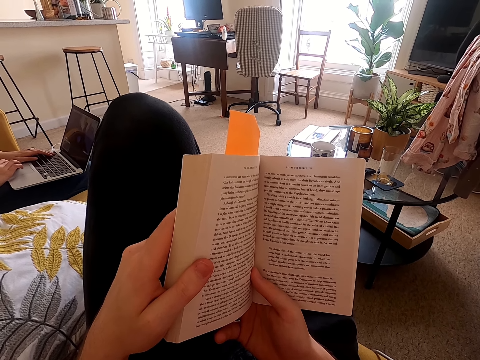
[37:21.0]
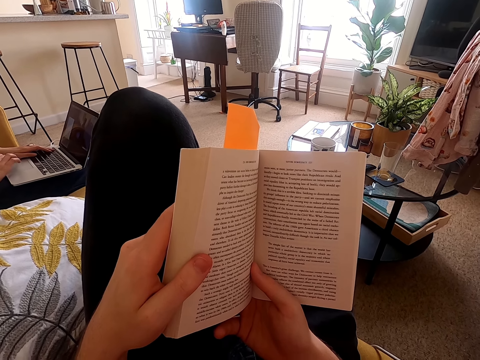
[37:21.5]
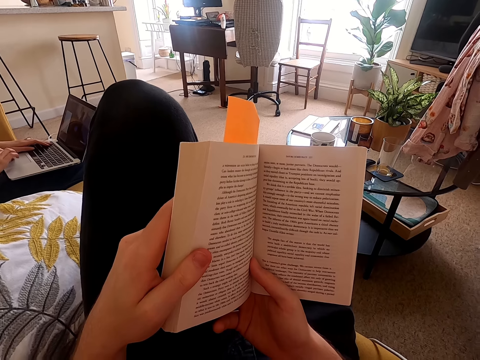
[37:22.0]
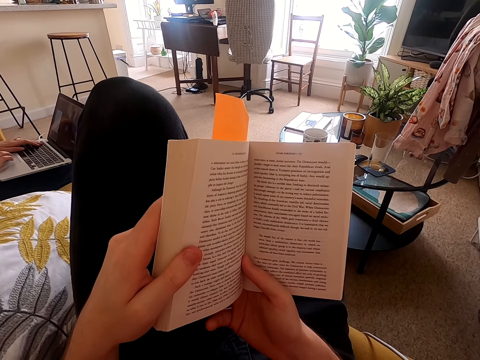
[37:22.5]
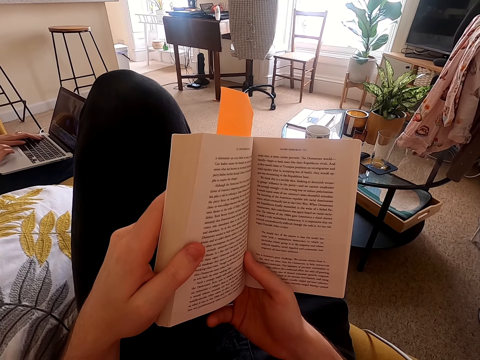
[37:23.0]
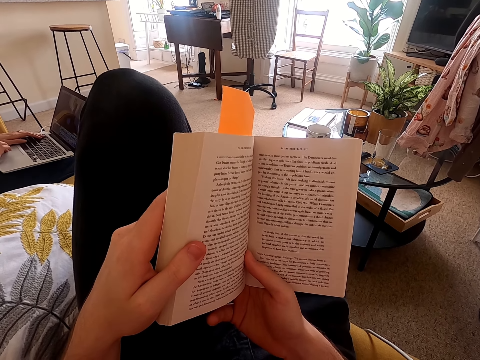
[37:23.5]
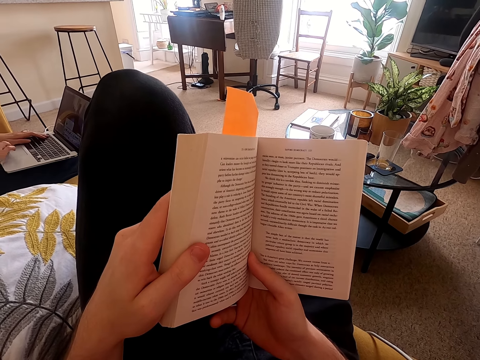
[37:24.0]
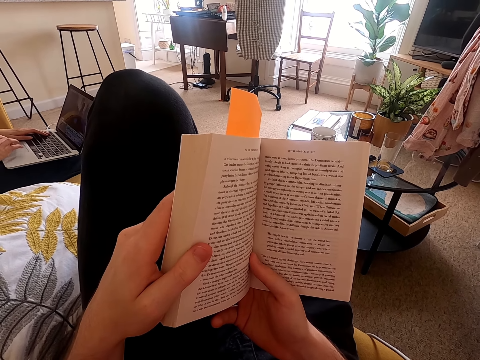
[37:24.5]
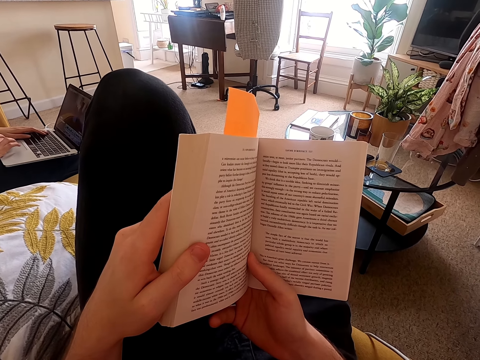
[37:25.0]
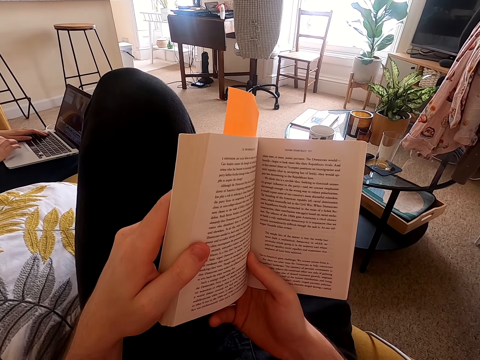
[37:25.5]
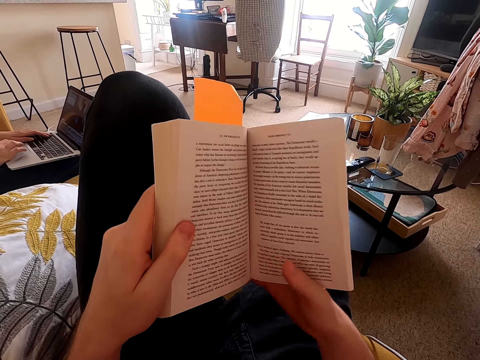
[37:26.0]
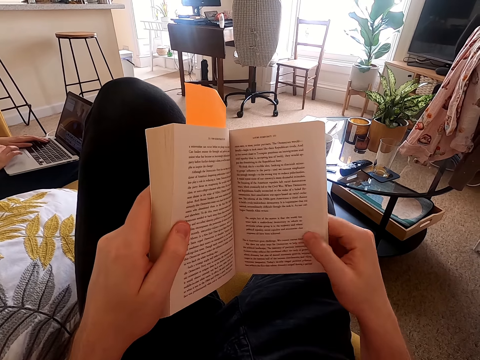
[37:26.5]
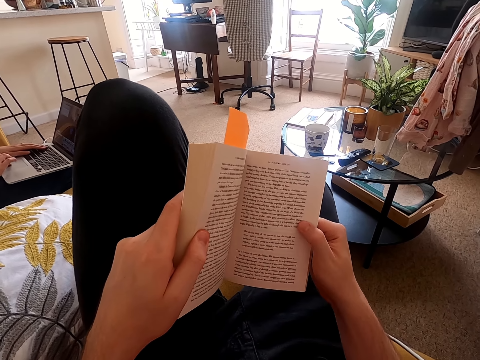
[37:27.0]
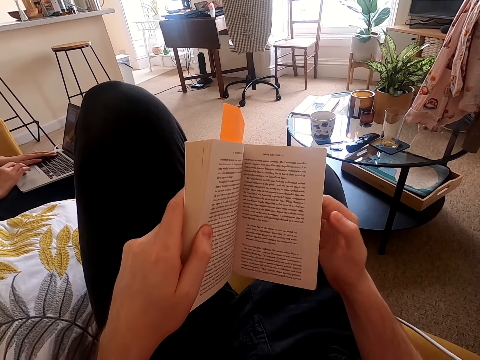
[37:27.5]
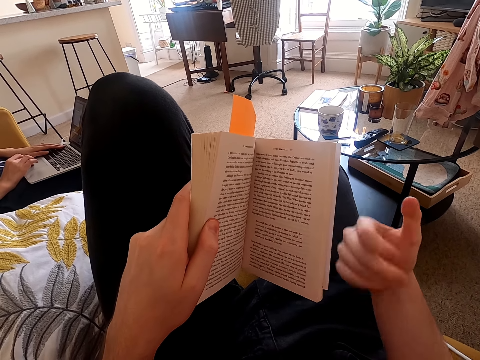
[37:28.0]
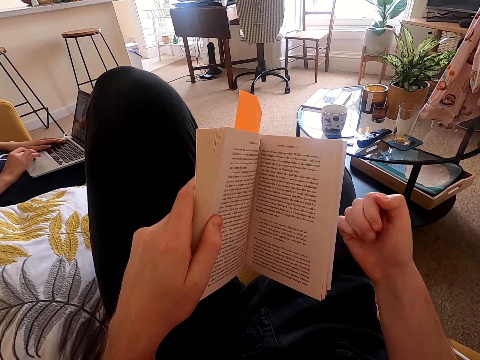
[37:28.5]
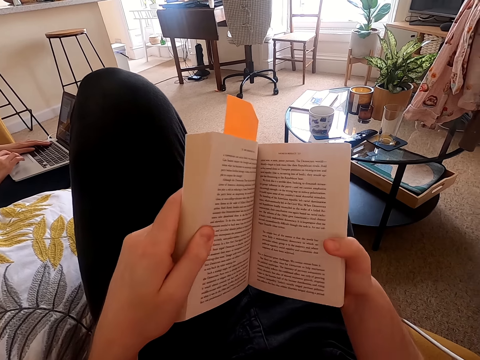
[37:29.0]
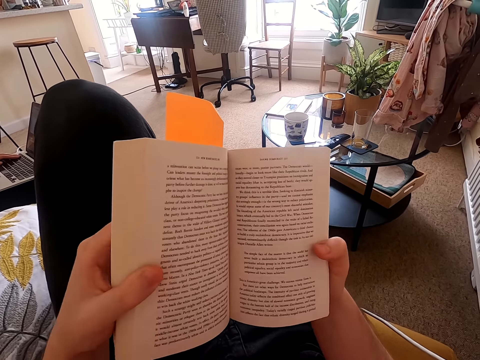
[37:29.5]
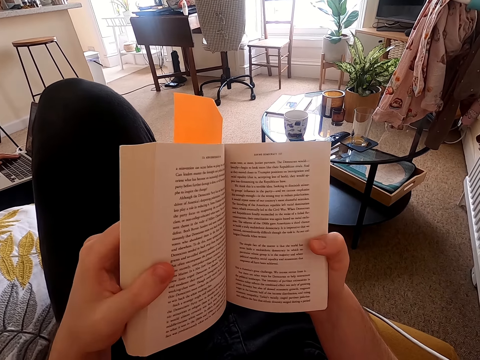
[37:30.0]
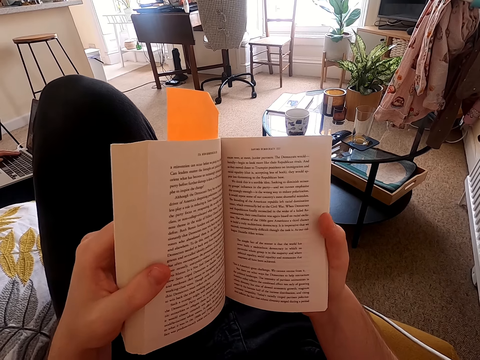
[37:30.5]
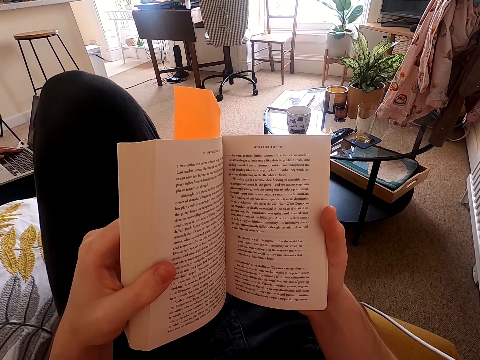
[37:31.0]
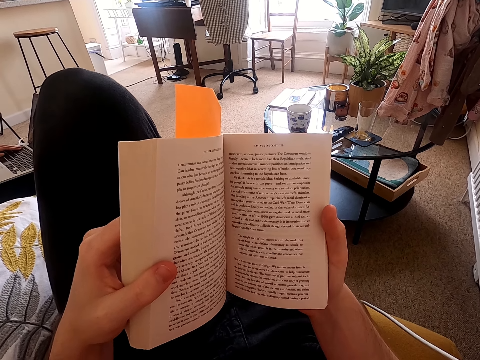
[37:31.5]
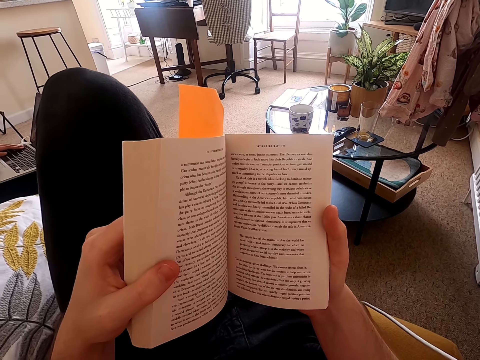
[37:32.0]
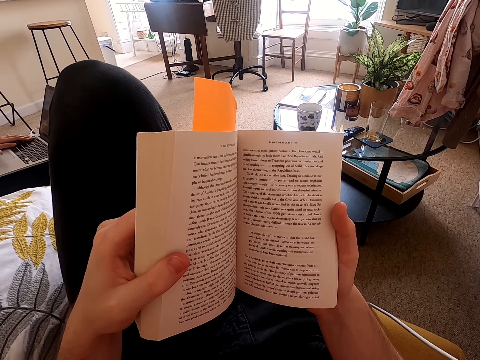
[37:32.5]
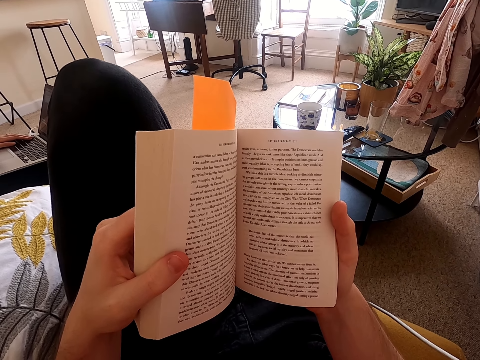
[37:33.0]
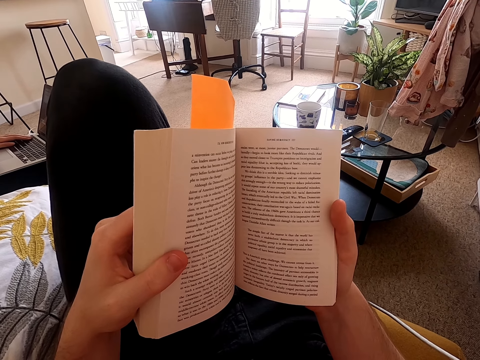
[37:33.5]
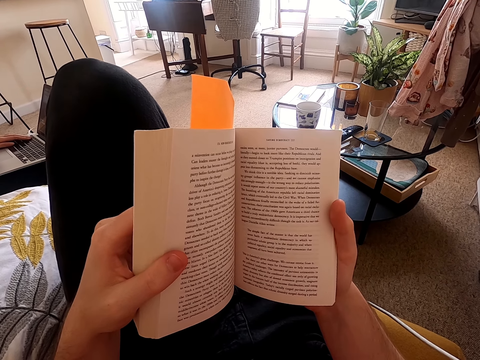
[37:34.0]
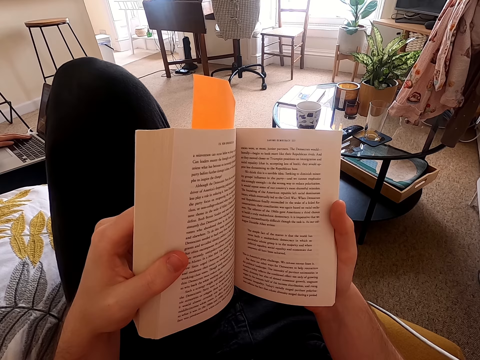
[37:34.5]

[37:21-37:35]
The camera wearer stretches the hand. They hold a book with both hands. They read the book.

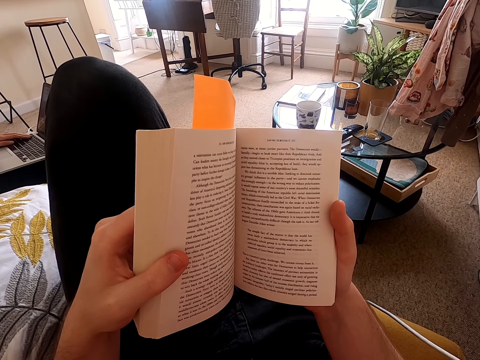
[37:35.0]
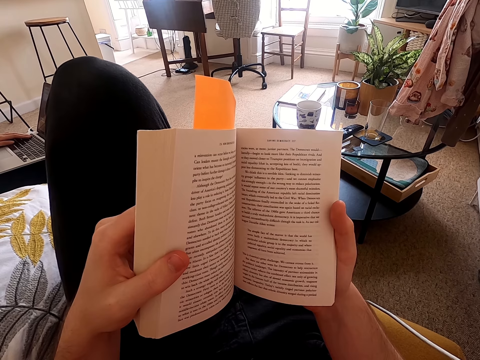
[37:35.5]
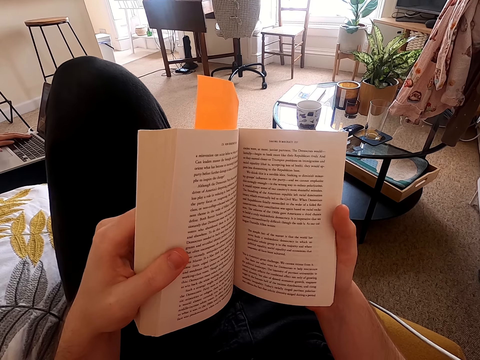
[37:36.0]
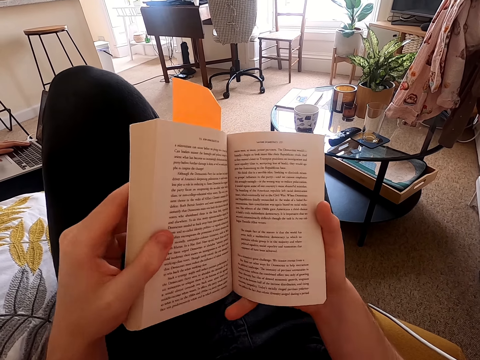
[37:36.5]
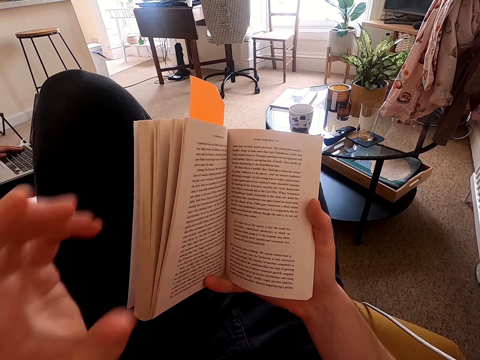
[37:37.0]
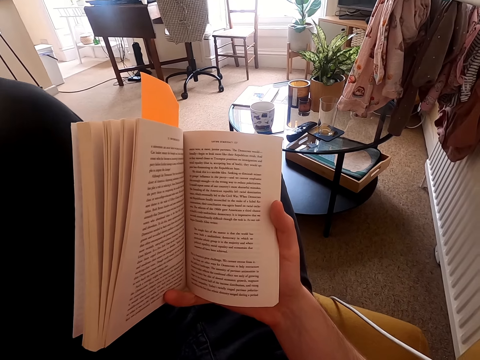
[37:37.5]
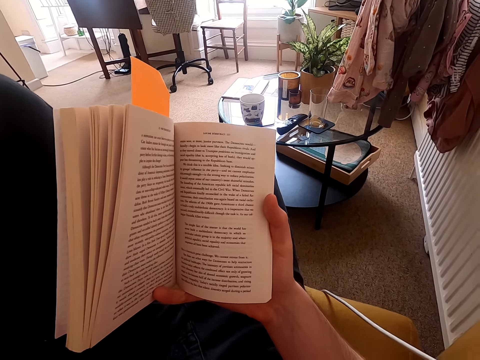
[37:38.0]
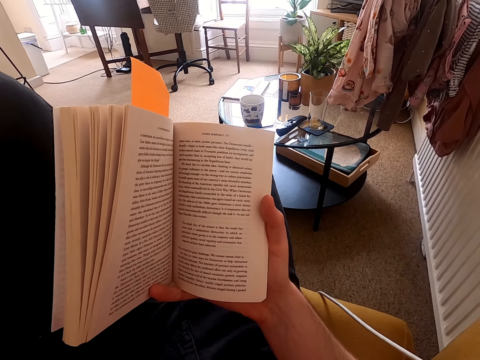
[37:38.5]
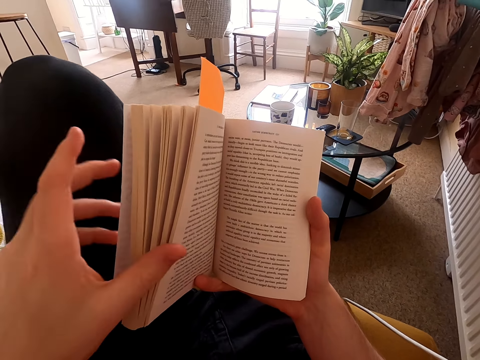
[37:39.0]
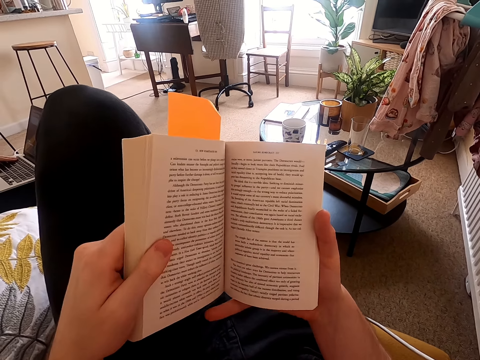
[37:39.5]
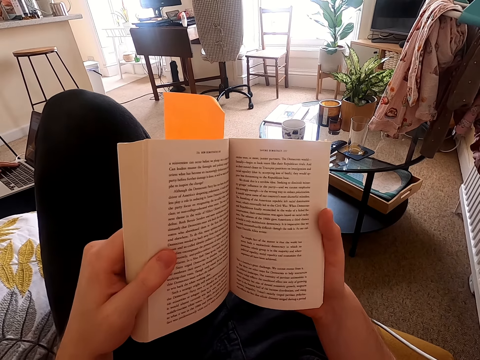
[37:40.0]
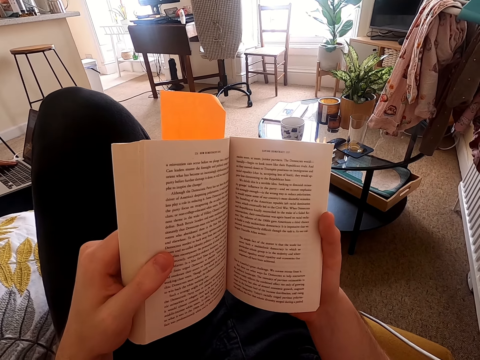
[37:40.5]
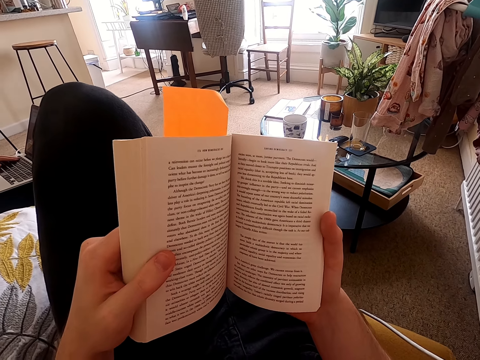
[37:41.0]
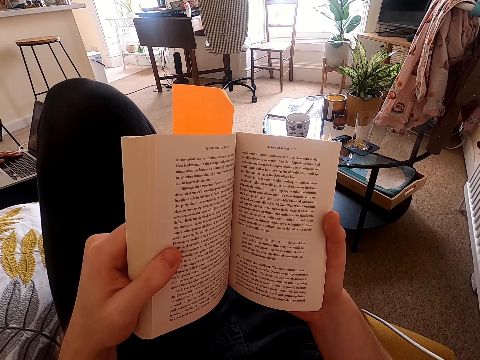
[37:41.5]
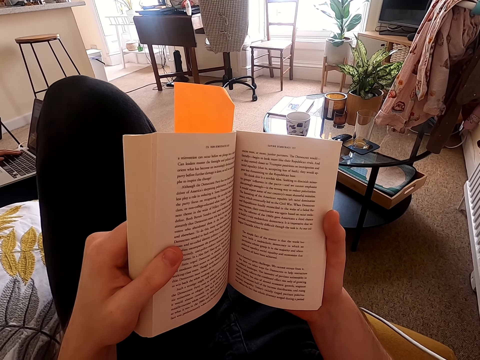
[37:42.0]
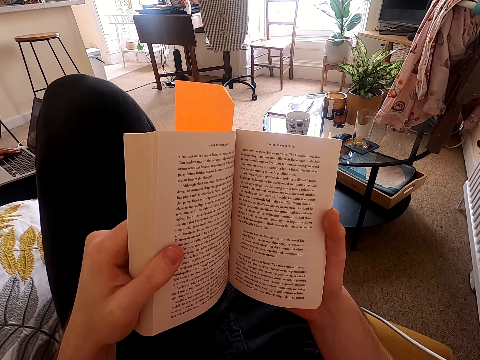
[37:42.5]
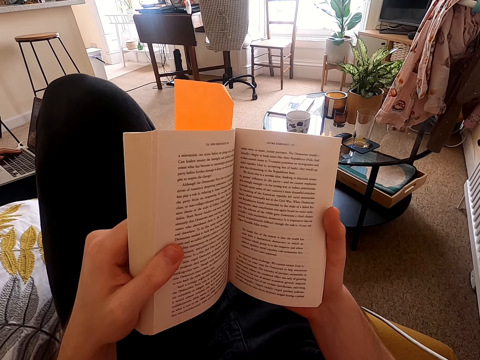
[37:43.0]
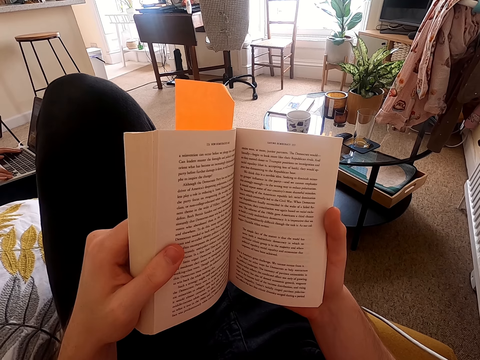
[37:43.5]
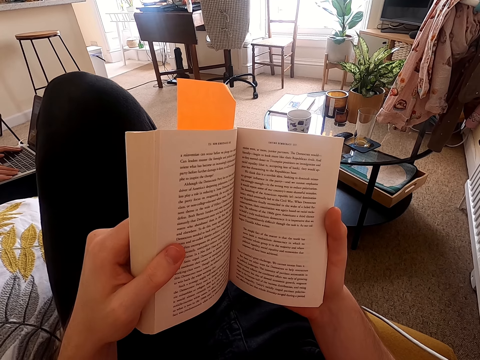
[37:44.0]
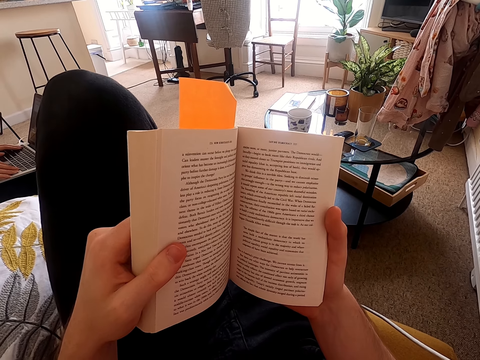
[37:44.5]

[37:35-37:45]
The camera wearer raises the hand. They hold a book with the hand. They read the book.

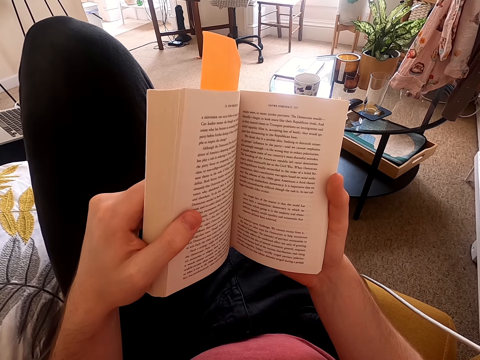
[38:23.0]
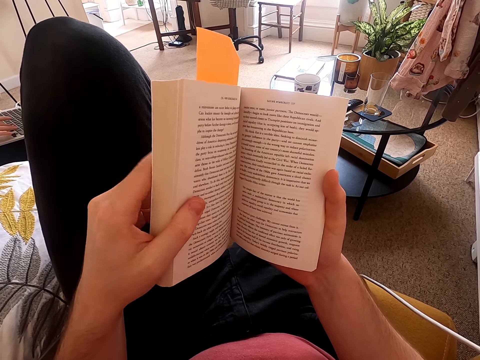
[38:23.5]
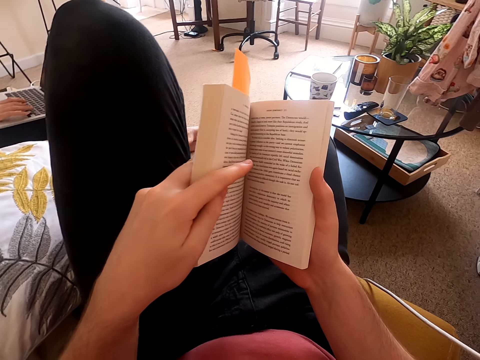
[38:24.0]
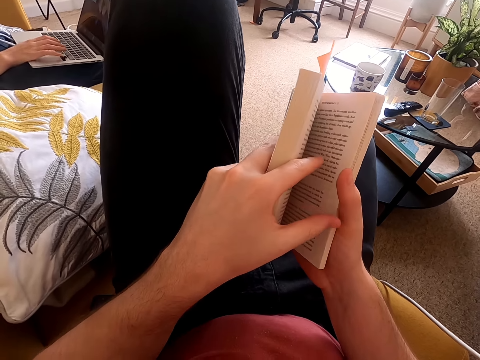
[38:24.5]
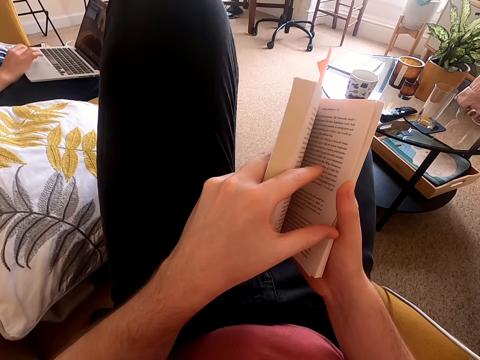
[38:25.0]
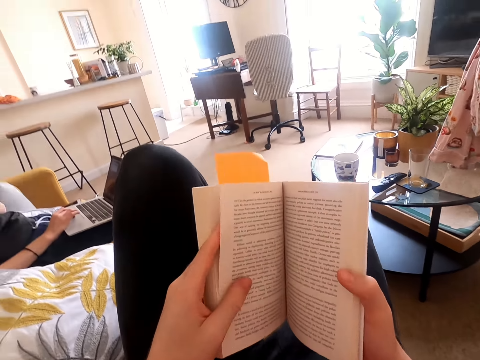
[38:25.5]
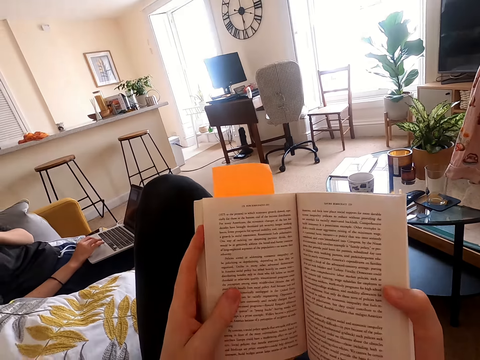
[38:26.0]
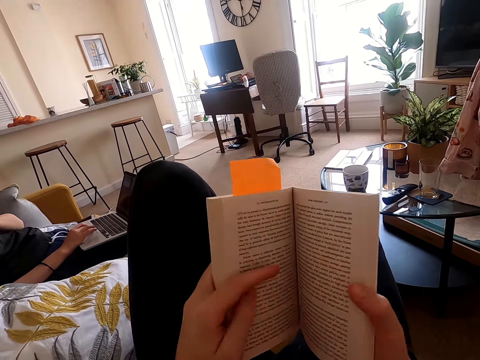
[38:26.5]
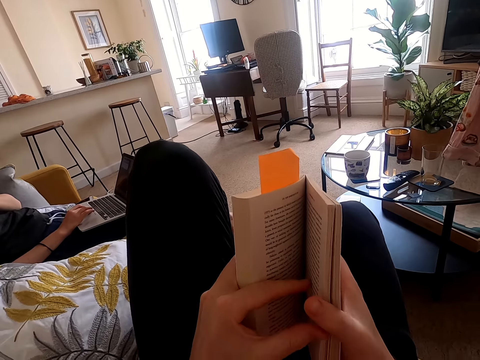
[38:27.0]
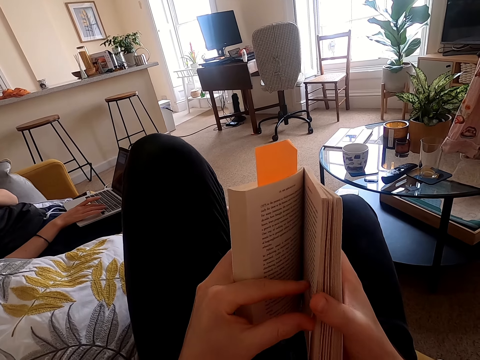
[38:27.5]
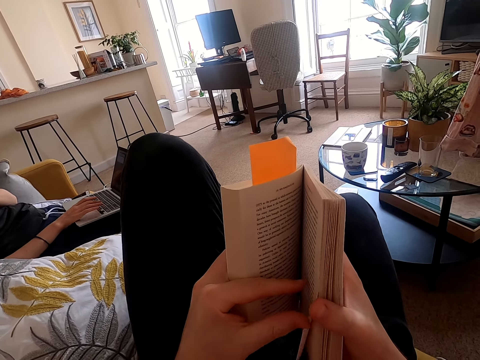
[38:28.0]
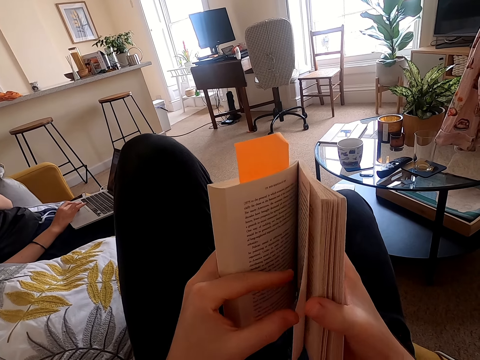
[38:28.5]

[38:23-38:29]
The camera wearer opens a page on the book. They peruse the book.
